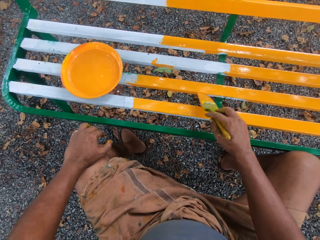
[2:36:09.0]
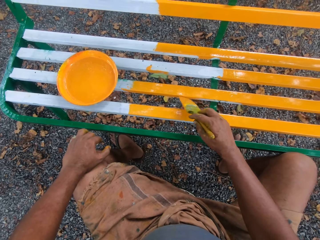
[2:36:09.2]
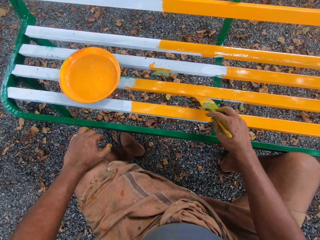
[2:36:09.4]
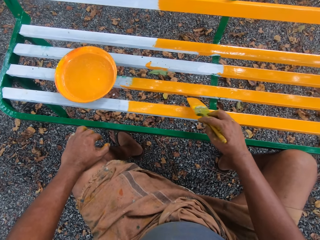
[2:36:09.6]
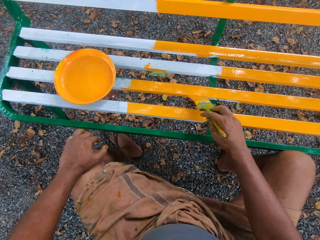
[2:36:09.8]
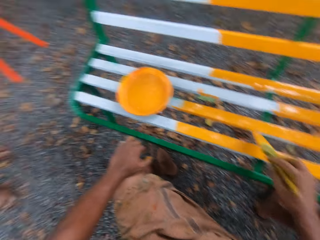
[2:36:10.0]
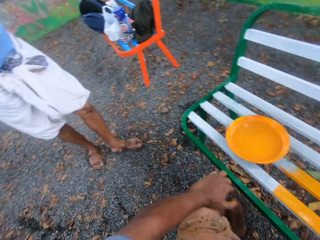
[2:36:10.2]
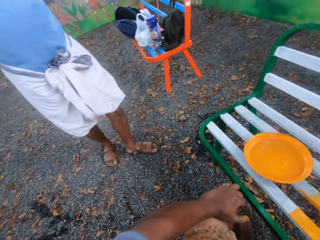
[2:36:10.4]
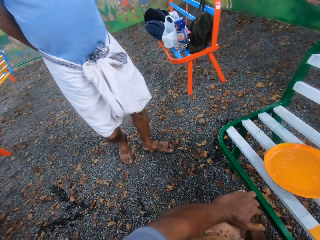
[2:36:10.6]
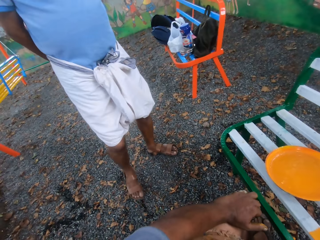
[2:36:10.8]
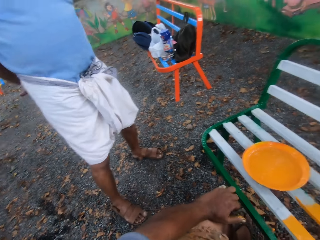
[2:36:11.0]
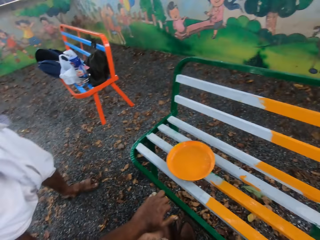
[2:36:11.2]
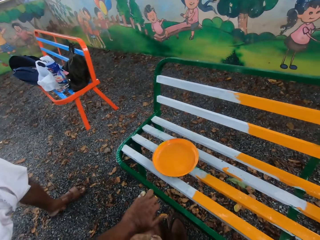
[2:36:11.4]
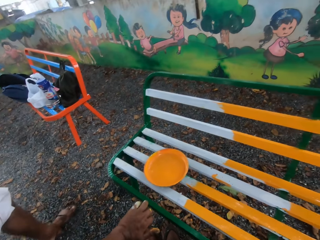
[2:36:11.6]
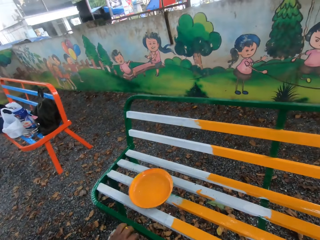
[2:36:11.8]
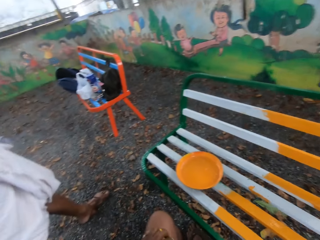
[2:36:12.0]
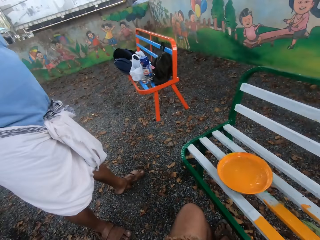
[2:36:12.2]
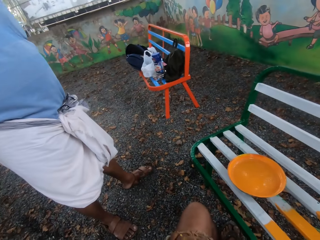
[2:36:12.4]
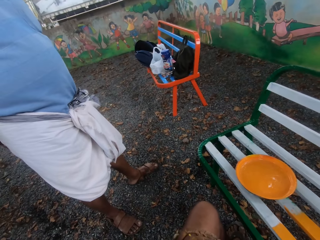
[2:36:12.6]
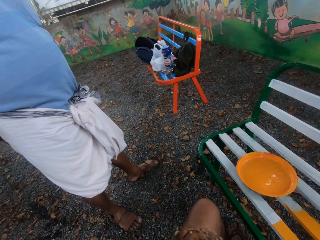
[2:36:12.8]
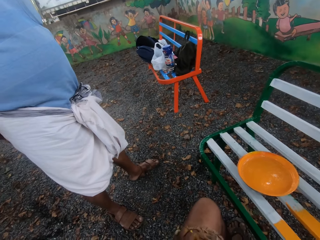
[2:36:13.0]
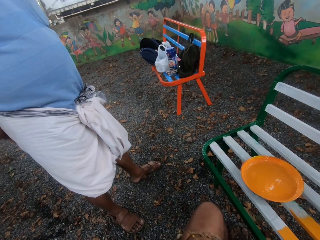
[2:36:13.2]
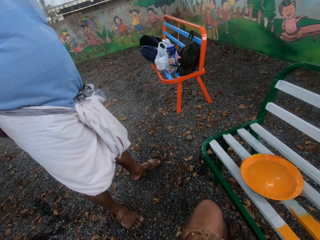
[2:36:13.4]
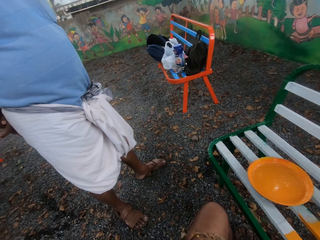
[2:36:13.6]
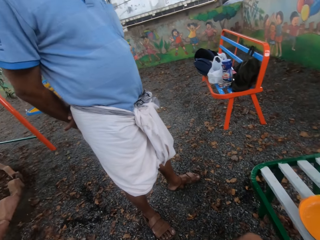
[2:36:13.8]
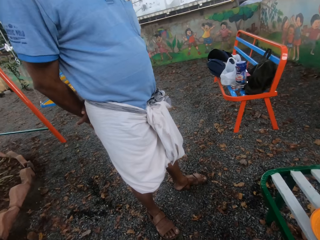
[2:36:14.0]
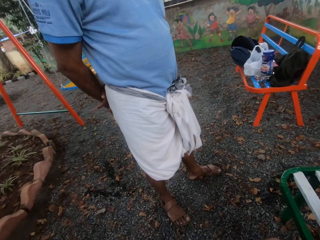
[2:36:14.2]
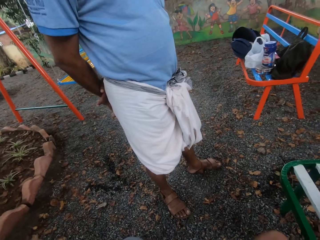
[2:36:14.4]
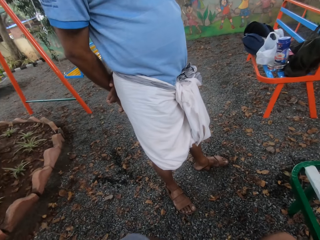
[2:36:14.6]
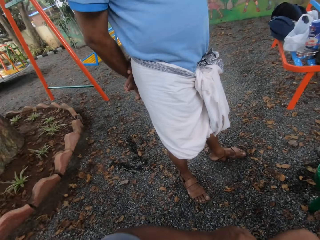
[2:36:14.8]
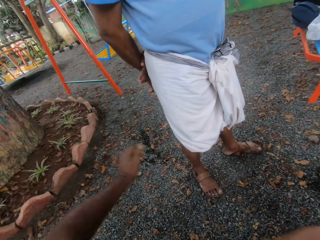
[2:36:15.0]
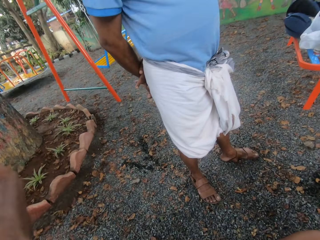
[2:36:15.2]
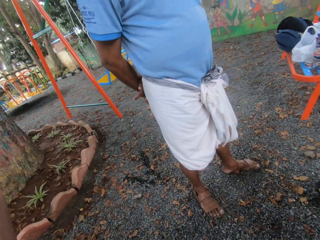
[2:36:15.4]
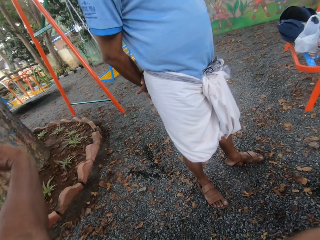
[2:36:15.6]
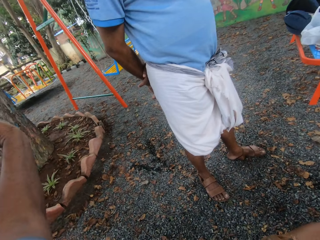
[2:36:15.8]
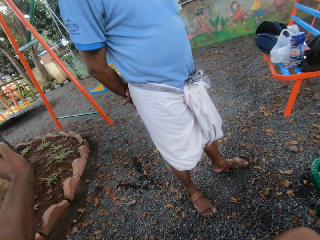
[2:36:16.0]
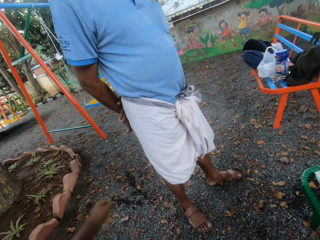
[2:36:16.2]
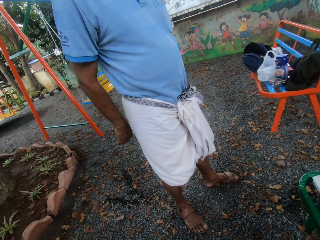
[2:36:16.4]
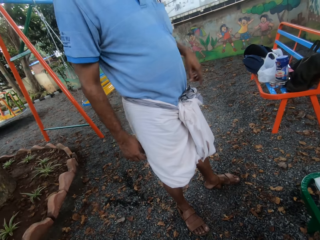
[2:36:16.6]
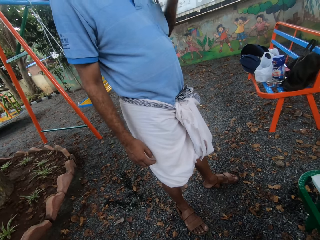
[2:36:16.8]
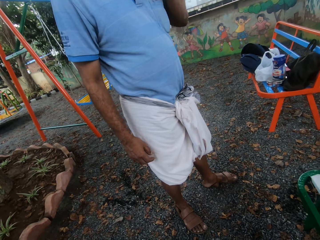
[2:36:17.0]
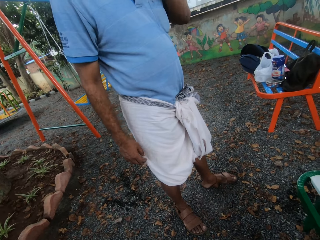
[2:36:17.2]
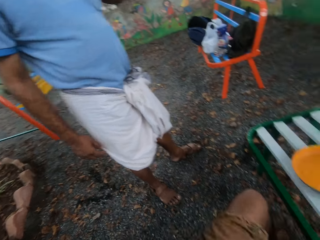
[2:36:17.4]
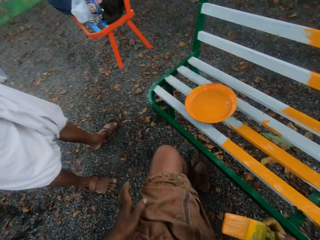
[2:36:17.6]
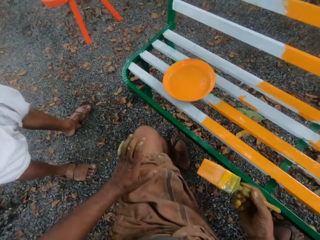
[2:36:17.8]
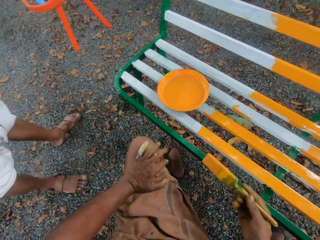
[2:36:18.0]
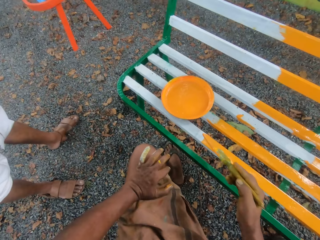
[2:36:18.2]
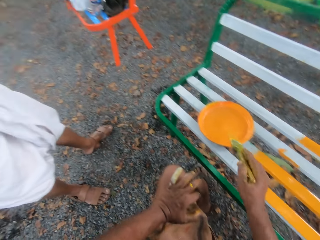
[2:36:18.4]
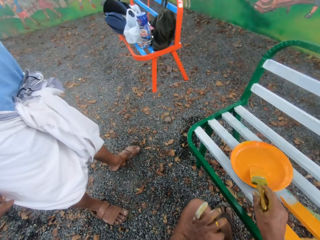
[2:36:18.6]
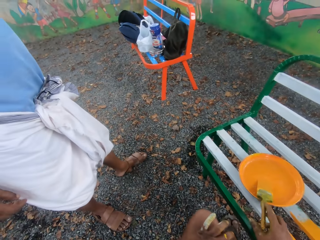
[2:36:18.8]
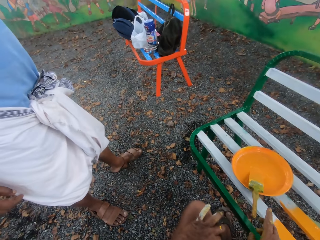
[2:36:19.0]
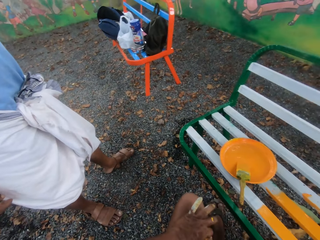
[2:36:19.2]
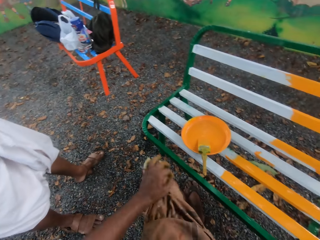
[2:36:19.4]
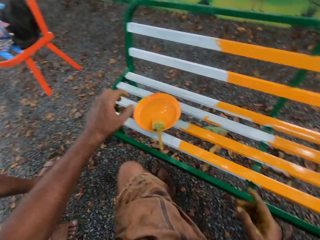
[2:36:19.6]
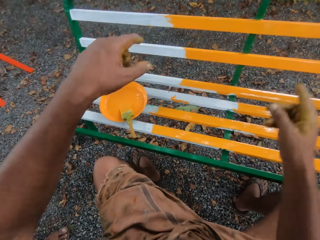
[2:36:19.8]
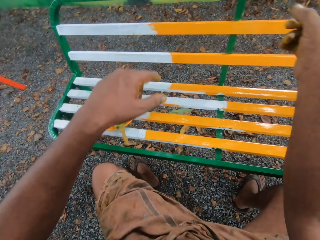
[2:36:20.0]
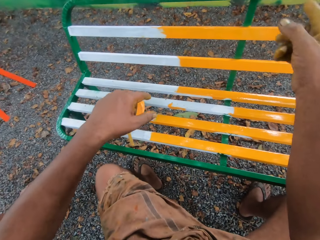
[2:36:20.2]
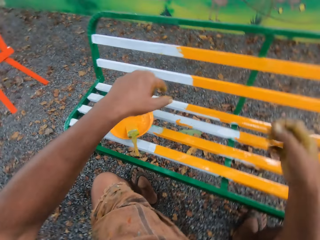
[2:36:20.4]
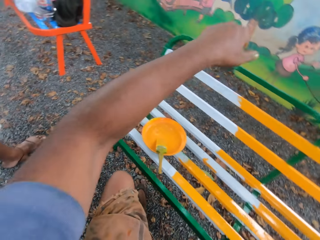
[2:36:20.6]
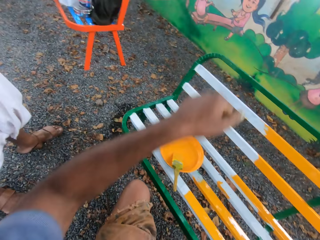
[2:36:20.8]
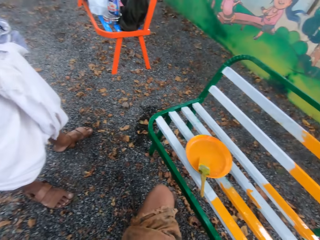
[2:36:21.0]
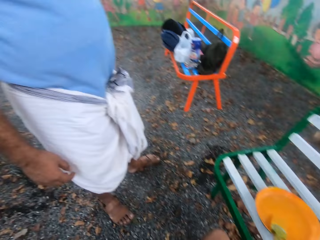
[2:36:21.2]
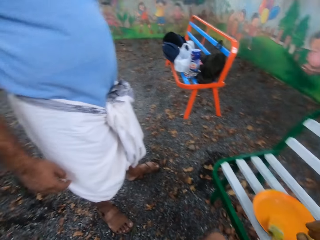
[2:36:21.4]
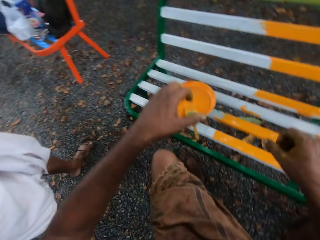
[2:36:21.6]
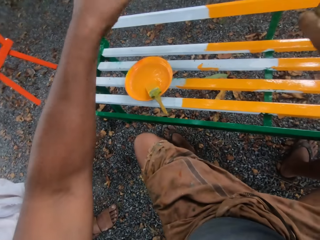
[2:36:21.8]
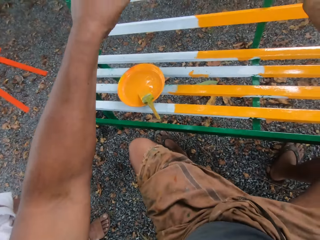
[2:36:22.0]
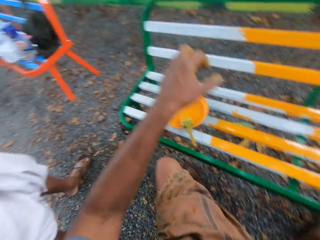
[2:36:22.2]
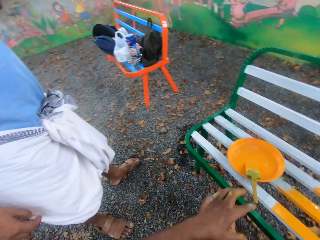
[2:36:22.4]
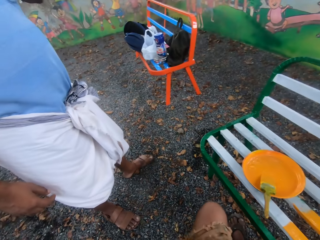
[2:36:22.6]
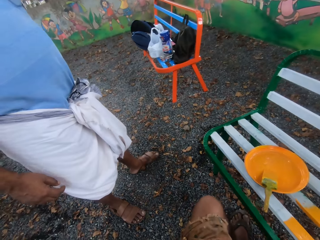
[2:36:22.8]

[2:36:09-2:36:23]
The camera wearer talks to a man. The camera wearer drops the paint brush in the plate.

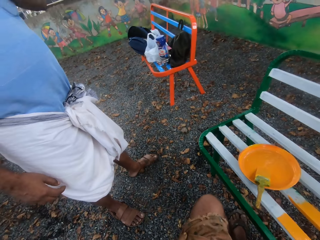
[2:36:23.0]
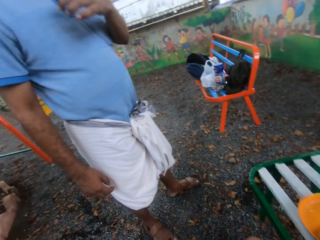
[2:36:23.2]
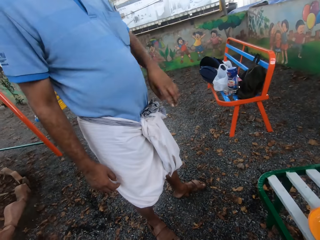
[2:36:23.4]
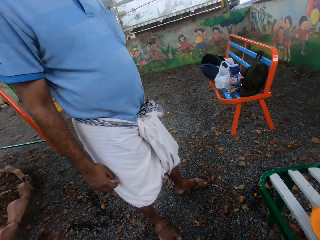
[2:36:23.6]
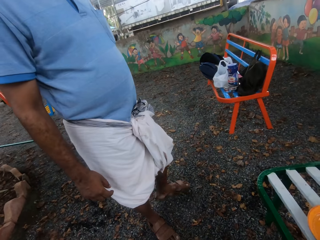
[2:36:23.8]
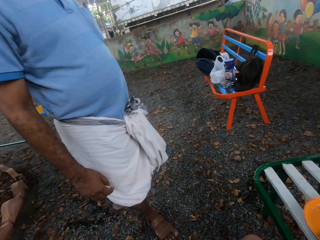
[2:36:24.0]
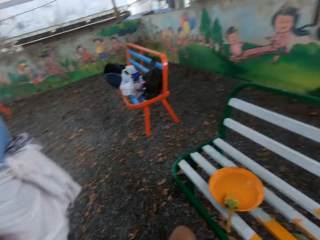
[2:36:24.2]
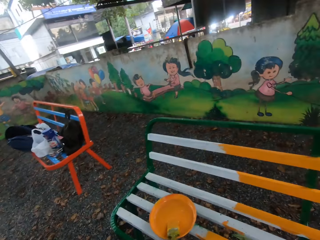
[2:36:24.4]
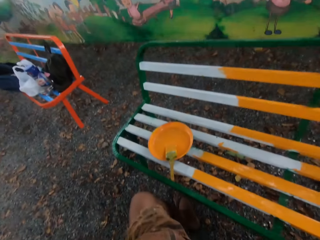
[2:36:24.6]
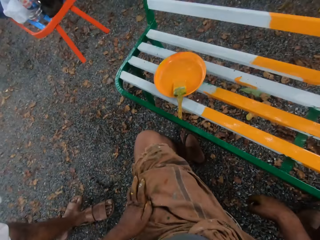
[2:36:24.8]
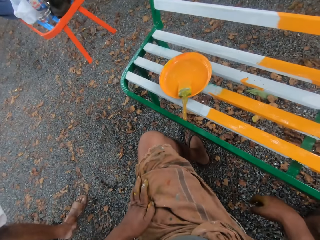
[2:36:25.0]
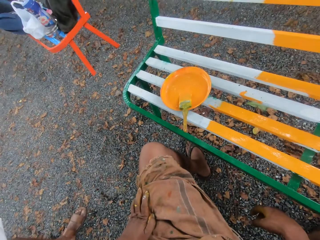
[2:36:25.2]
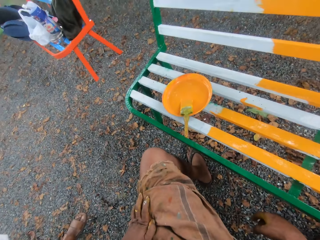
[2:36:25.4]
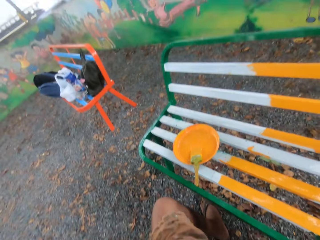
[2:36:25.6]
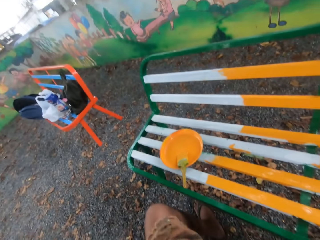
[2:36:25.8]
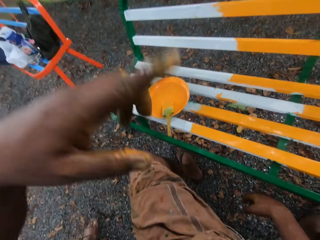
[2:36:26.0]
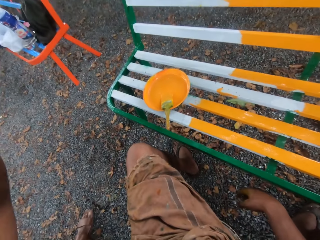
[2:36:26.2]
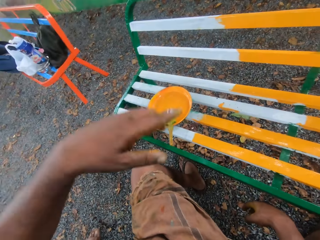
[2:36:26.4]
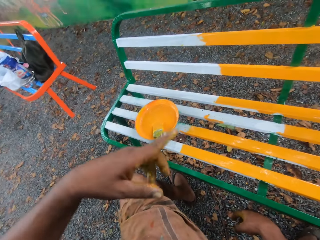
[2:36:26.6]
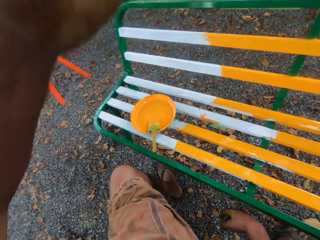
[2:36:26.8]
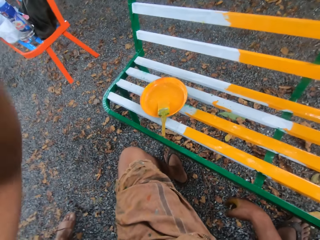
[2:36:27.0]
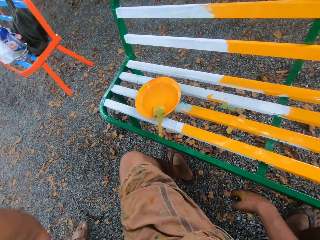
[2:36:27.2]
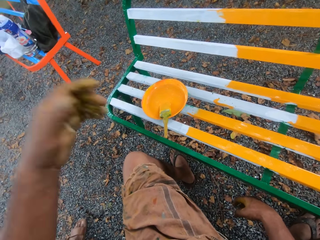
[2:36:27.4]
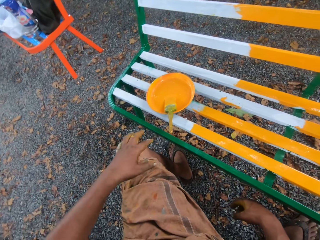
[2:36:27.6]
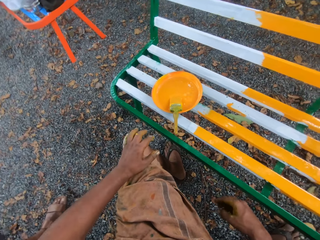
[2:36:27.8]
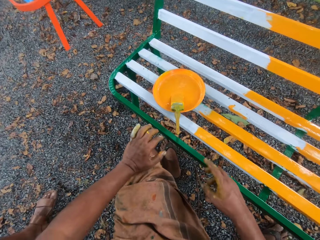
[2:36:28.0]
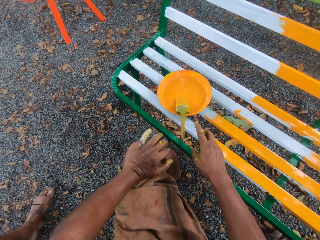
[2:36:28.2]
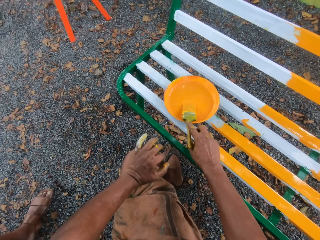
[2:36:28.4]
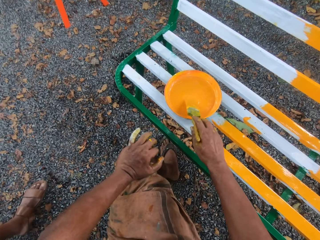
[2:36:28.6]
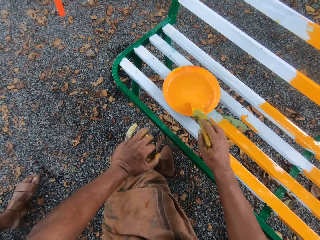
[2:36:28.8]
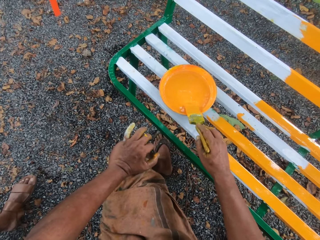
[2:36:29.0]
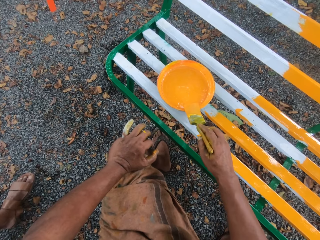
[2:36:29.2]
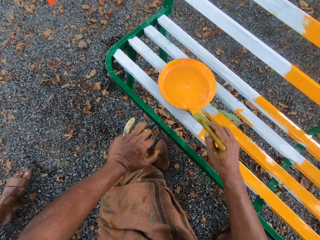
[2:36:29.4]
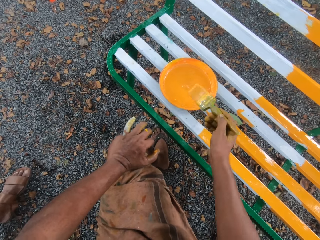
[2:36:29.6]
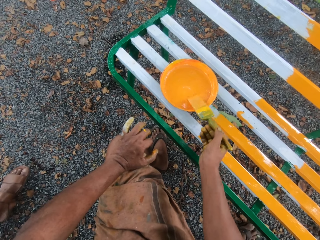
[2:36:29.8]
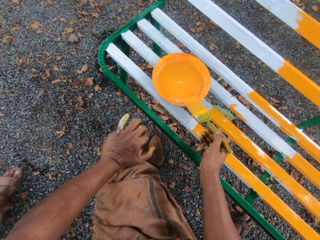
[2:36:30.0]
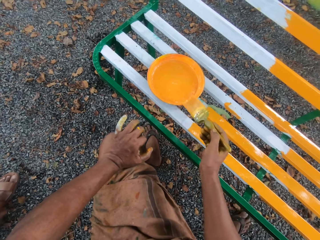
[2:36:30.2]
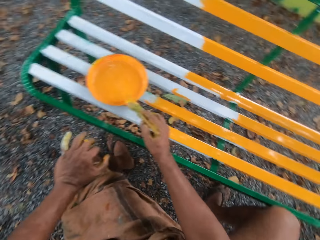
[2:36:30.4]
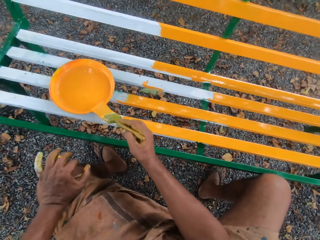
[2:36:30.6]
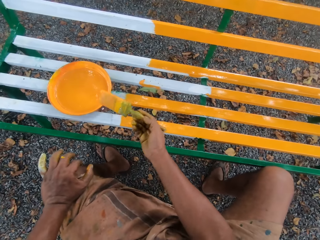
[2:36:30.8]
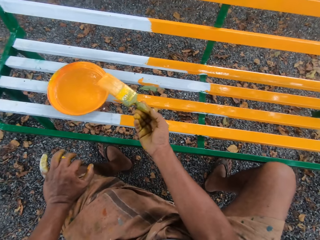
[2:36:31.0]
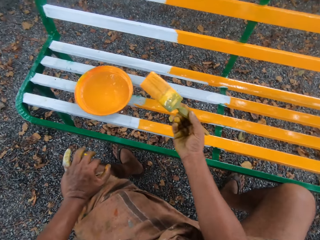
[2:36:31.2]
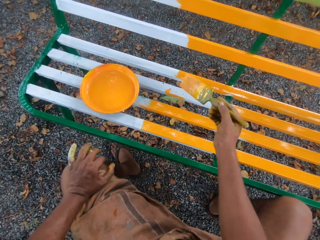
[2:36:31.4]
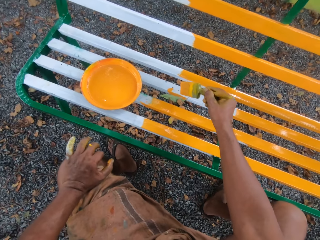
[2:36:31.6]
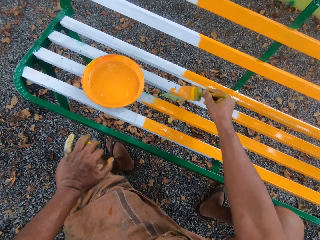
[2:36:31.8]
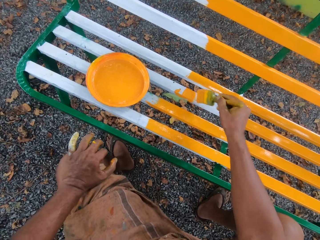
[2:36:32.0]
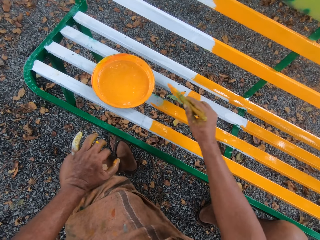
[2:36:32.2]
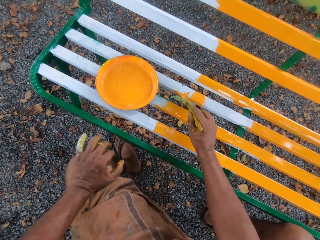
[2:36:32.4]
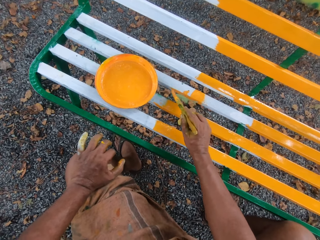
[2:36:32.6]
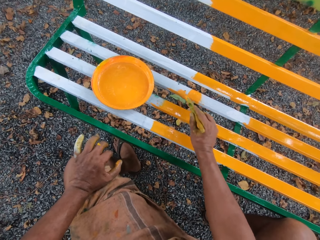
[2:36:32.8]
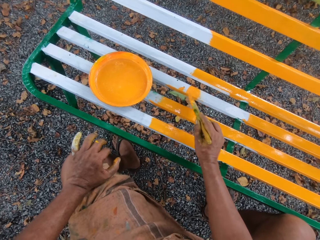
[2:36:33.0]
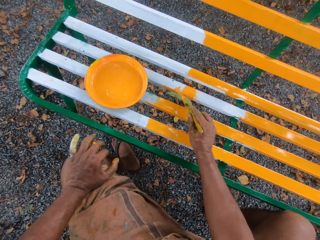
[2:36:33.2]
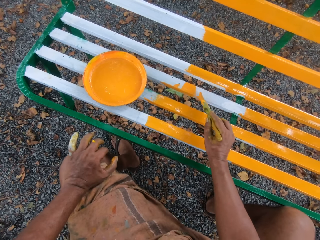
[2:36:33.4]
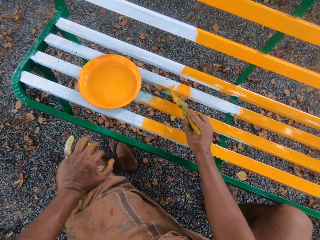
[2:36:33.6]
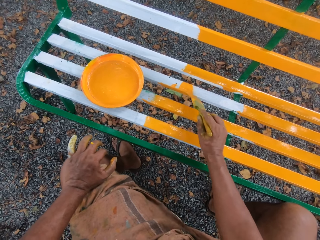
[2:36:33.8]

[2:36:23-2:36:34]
The camera wearer takes the brush from the plate. They dip the brush in paint. They paint the bench with the brush.
